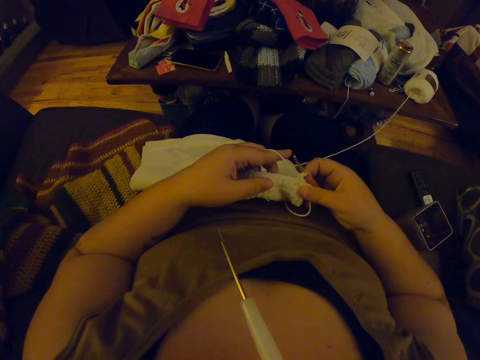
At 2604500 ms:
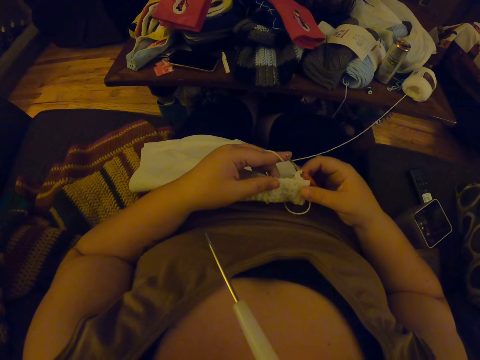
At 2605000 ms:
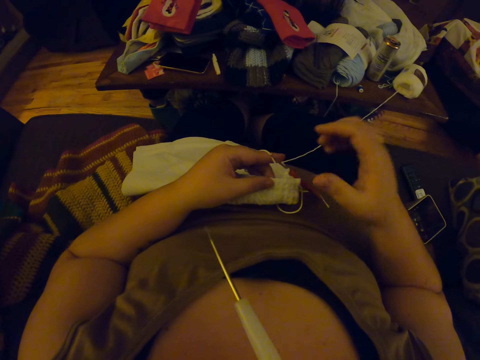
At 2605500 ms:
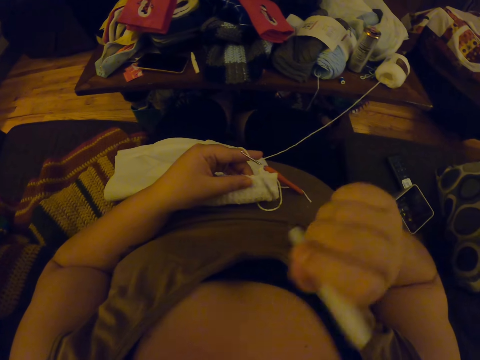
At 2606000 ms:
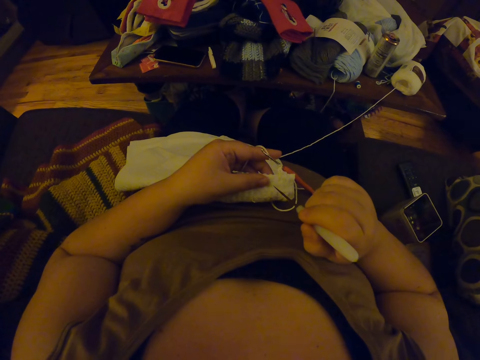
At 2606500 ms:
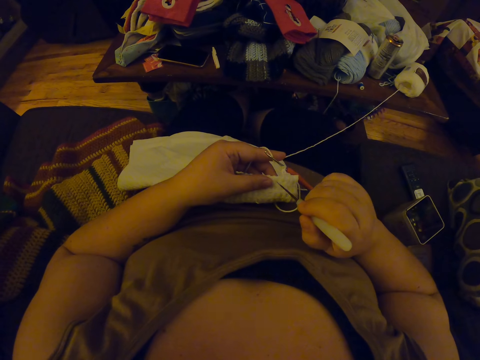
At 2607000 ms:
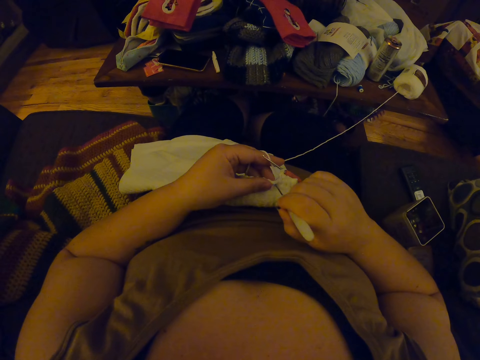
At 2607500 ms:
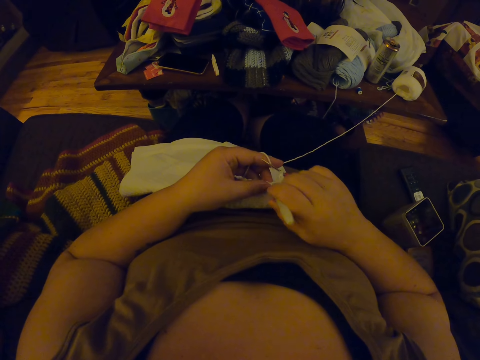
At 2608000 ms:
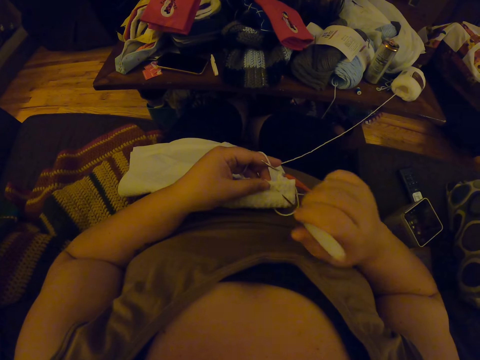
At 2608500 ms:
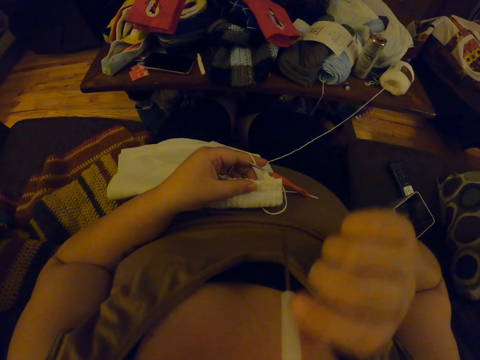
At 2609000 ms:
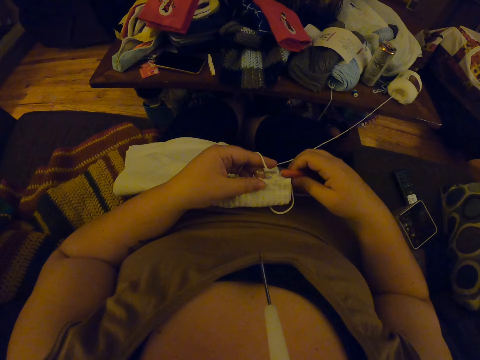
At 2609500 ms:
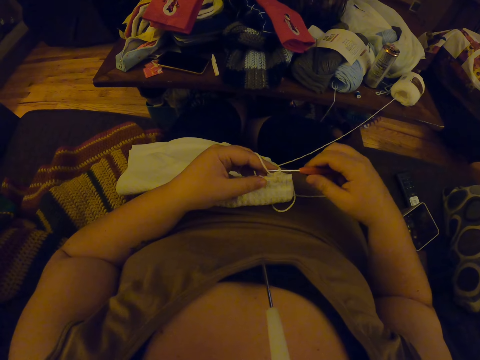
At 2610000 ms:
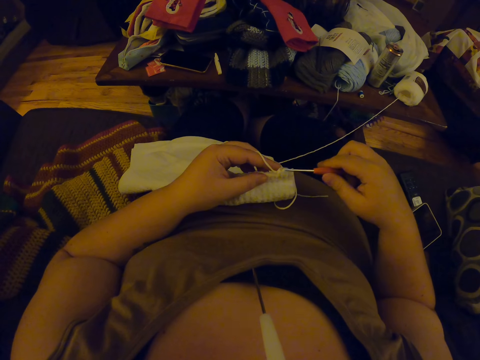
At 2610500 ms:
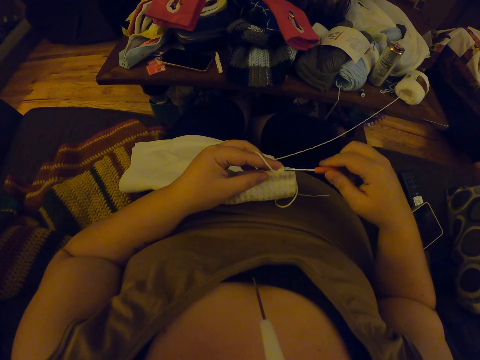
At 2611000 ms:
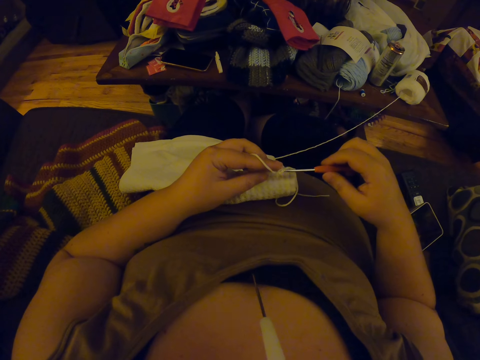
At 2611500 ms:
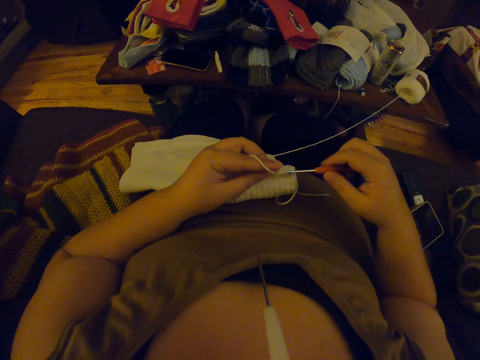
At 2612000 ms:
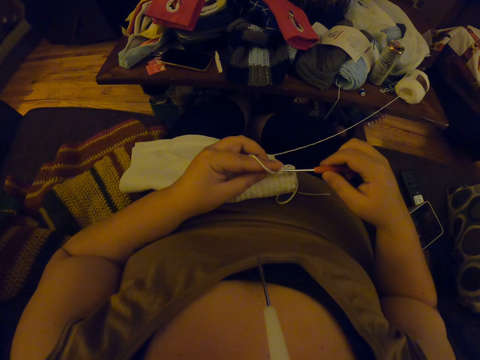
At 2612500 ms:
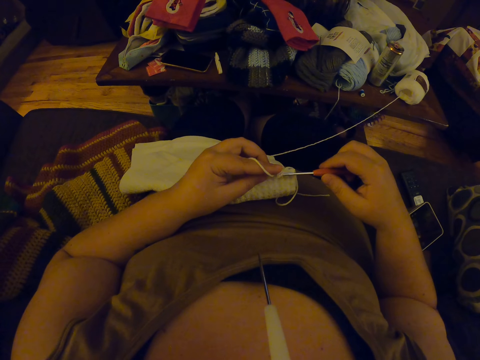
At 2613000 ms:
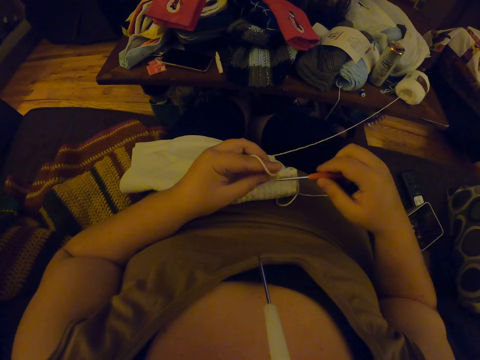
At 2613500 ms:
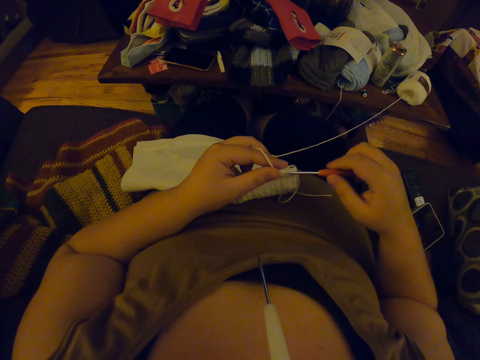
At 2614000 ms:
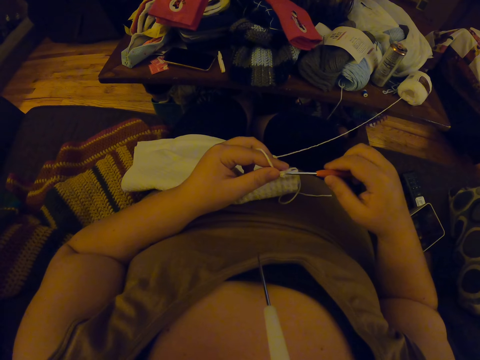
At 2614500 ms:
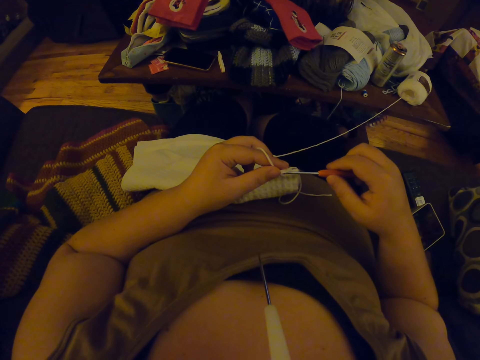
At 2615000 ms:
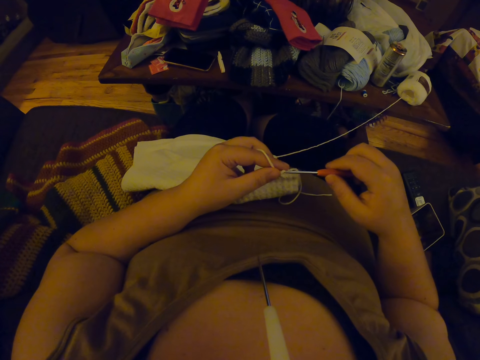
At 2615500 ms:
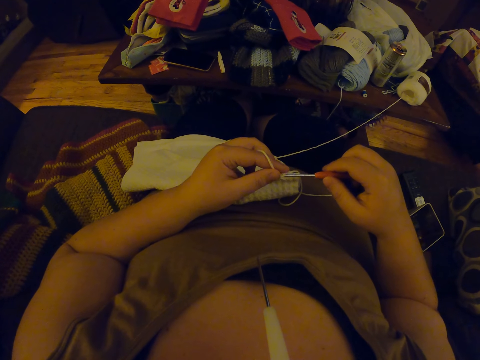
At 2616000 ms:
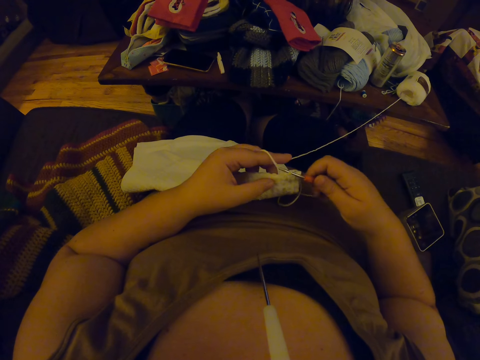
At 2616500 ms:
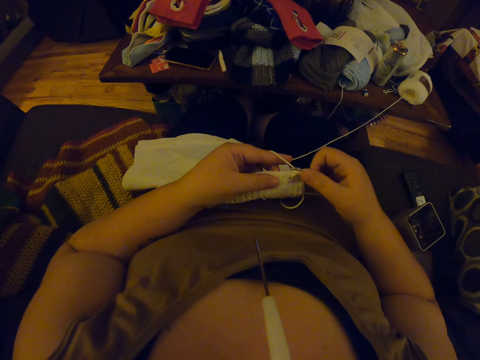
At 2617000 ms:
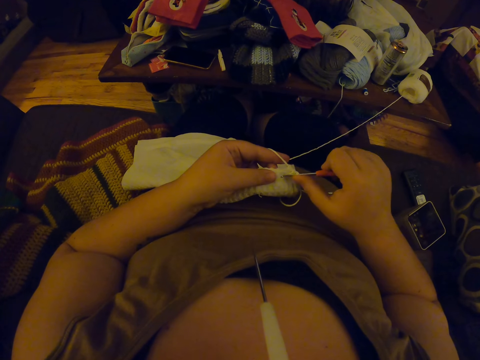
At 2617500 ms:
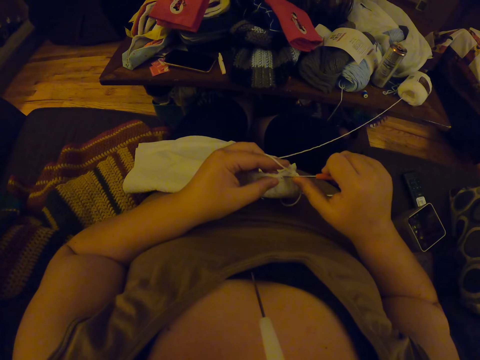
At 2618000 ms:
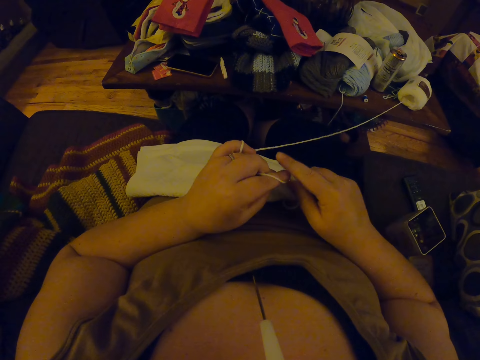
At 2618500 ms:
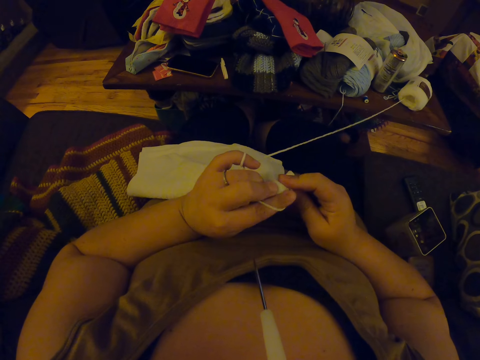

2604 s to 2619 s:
The camera wearer removes the bigger crochet hook from her mouth. She punctures the fabric with the bigger crochet hook. She puts the bigger crochet hook in her mouth. She crochets the fabric with the smaller crochet hook and yarn.

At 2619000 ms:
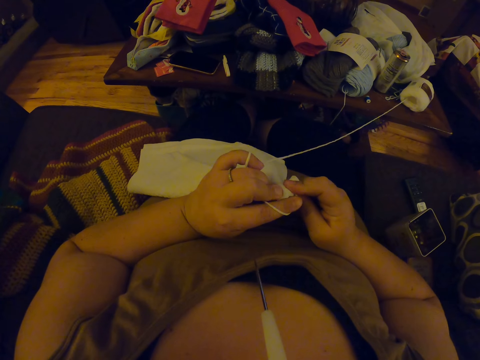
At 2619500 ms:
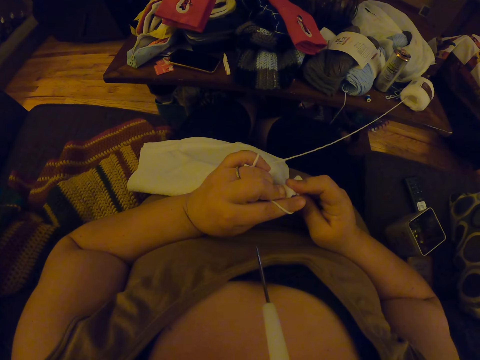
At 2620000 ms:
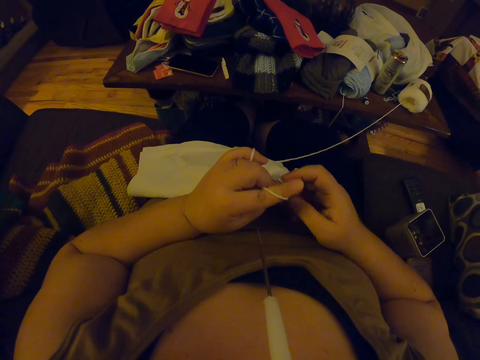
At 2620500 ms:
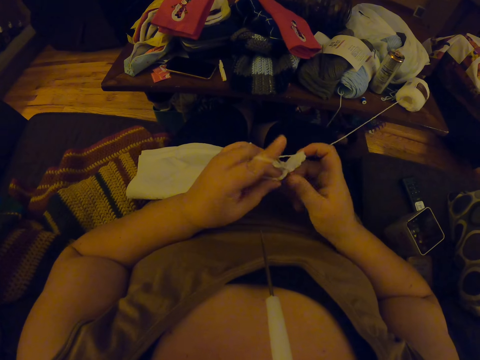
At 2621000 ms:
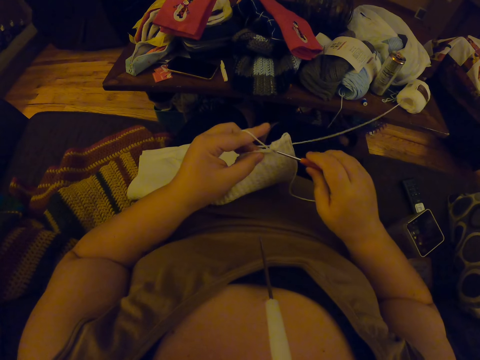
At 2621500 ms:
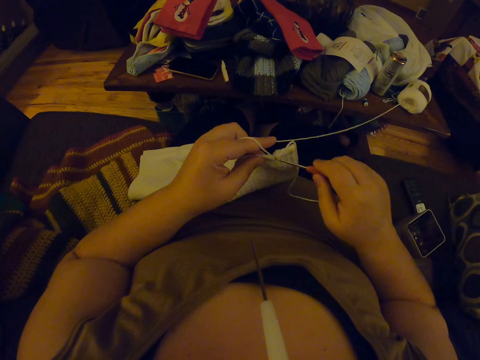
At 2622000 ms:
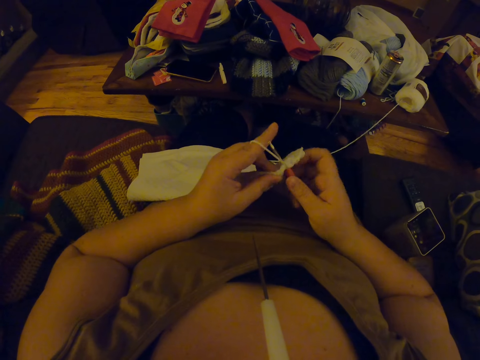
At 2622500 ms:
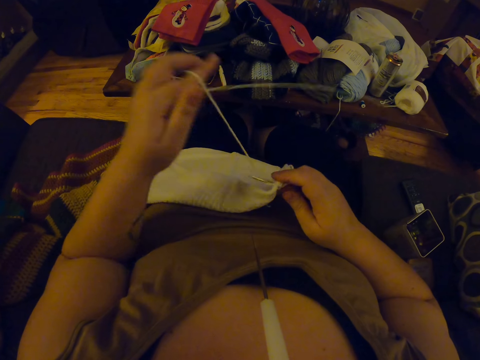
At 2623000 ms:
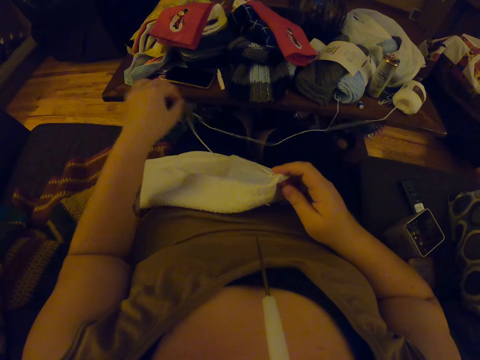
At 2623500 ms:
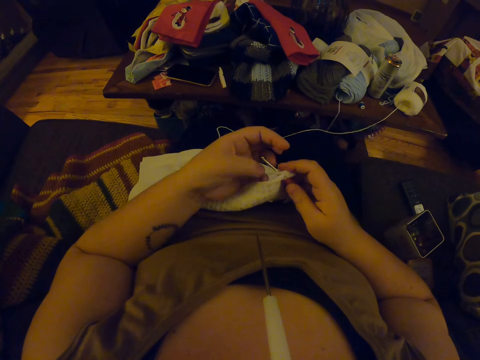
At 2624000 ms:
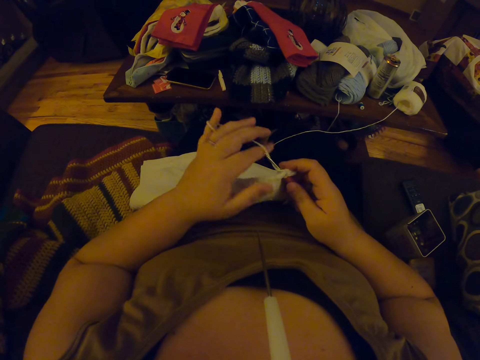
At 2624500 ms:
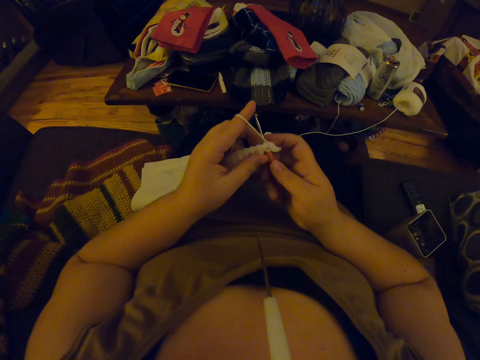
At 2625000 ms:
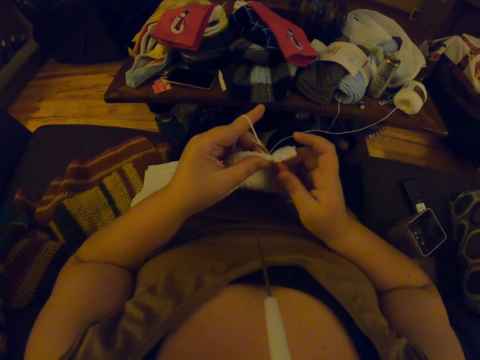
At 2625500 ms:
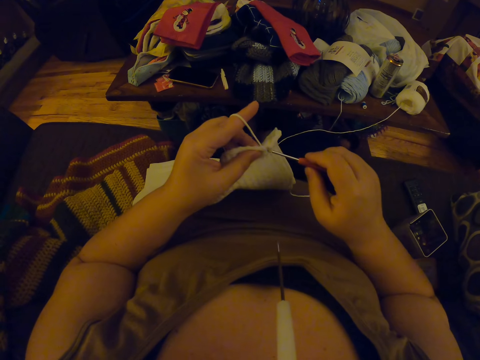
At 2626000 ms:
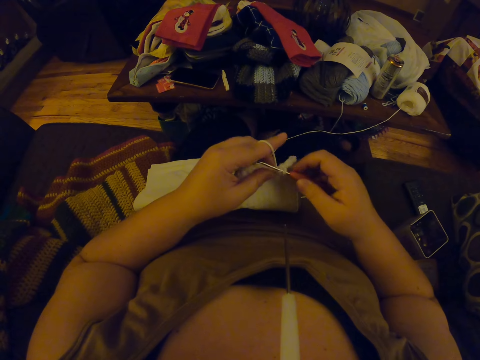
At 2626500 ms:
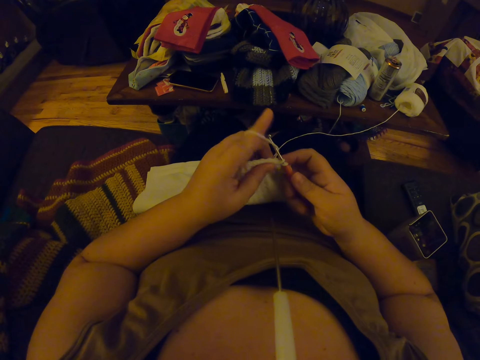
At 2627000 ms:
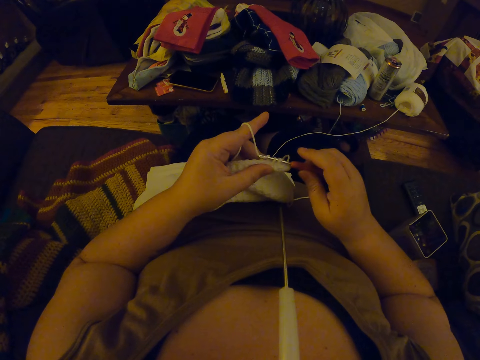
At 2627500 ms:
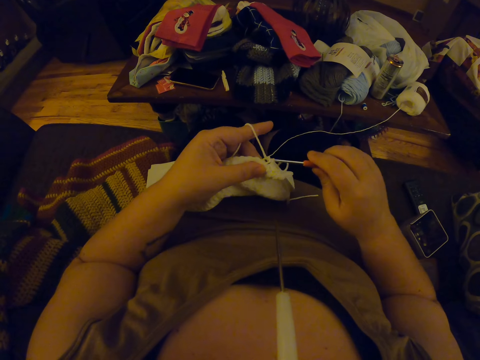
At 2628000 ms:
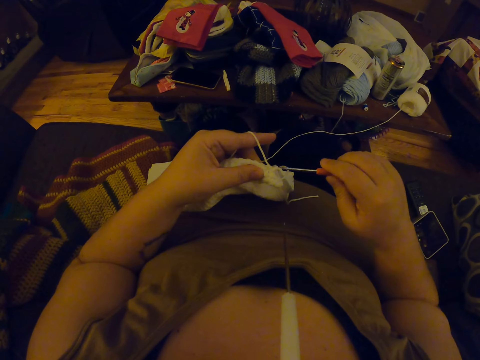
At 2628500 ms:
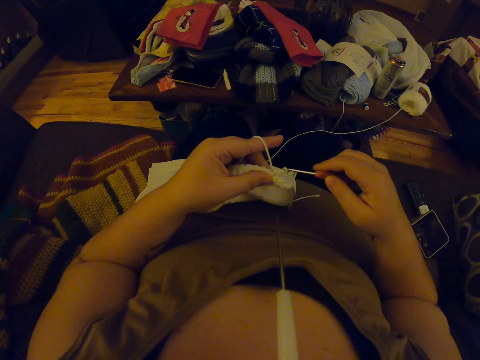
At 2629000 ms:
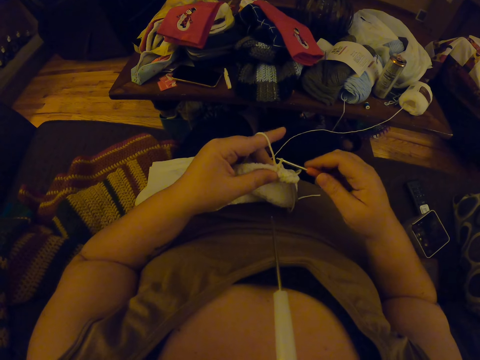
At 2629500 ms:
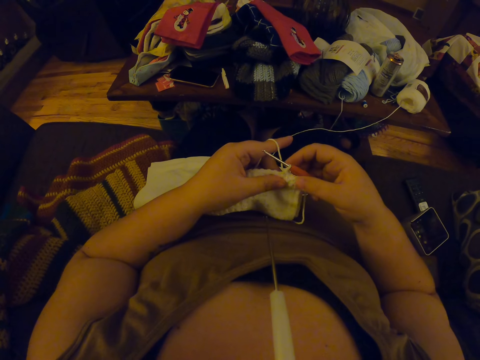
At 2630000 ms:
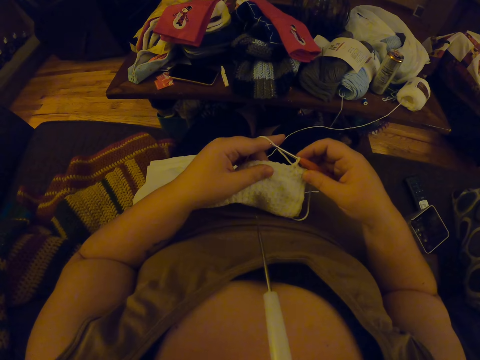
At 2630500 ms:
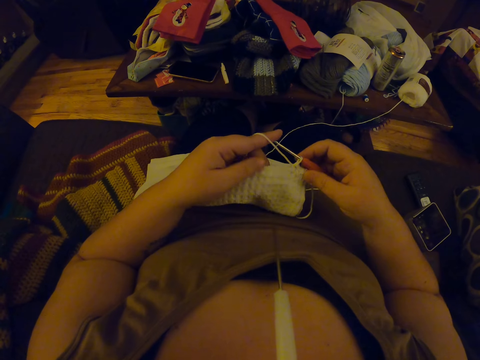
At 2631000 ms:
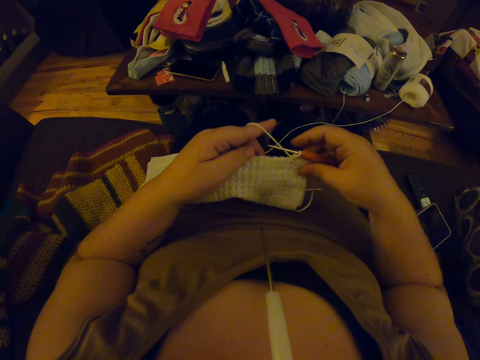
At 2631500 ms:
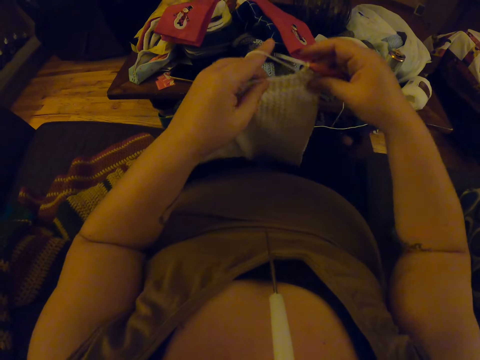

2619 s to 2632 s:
The camera wearer continues to knit.
